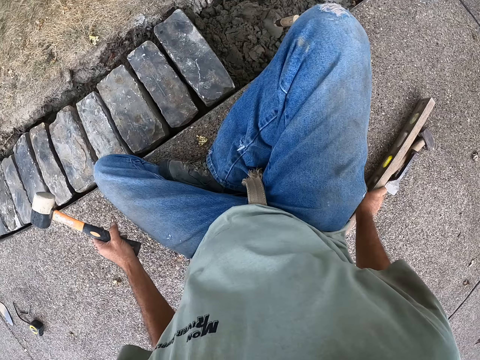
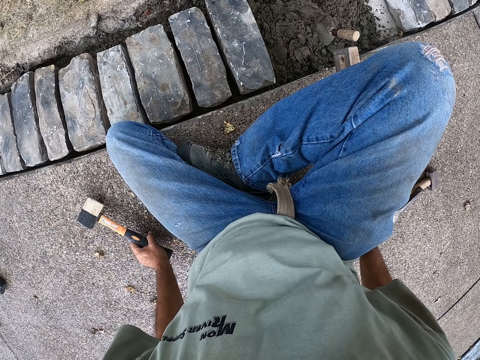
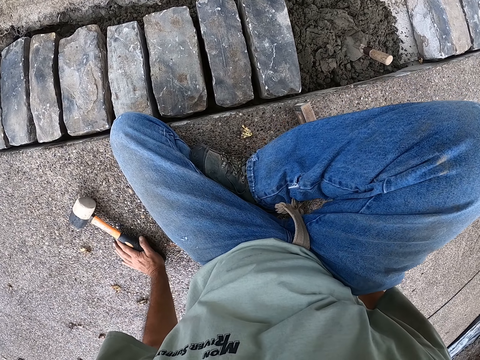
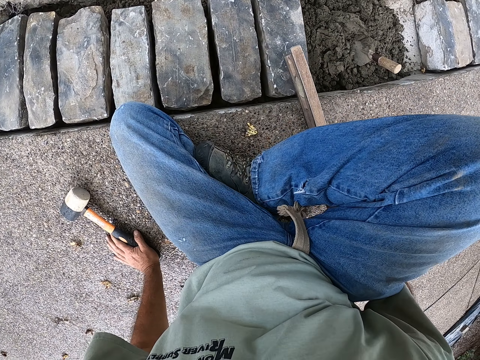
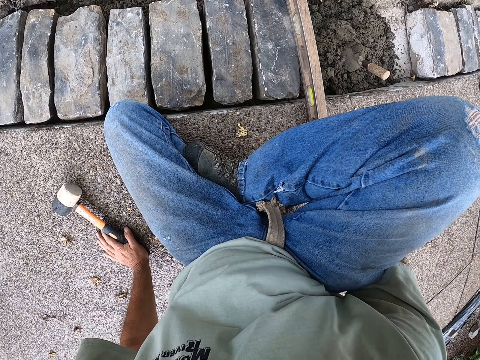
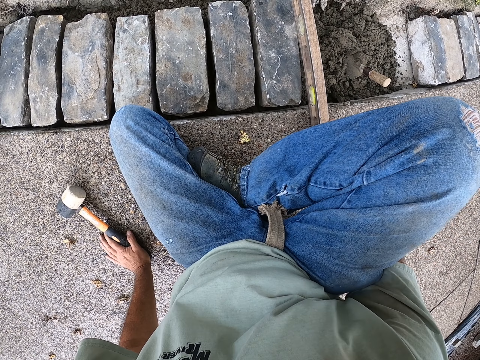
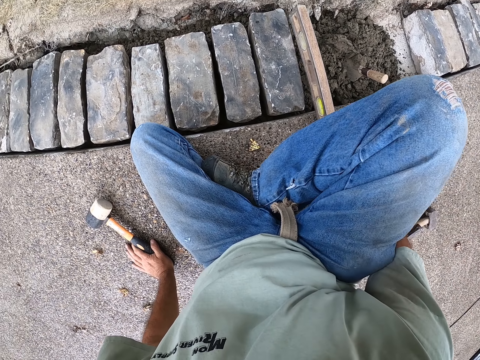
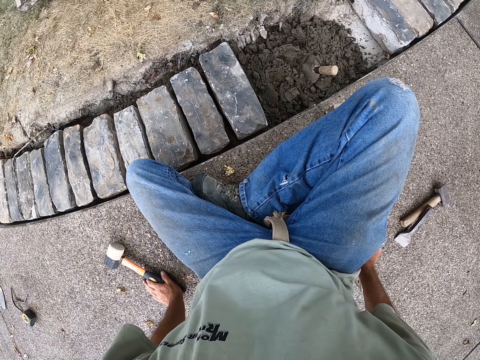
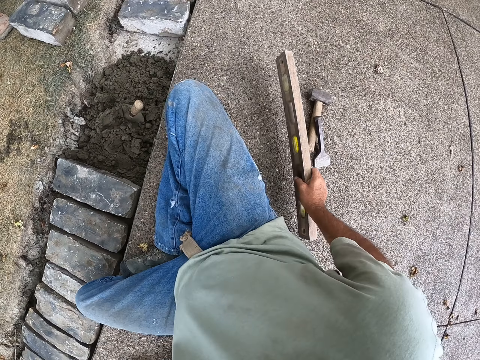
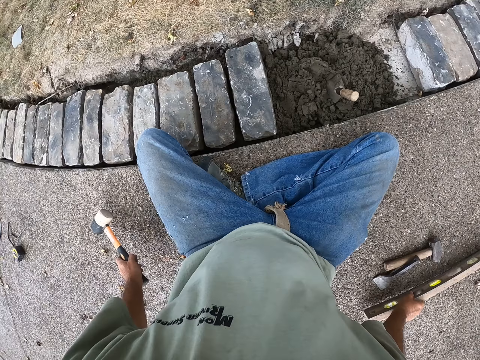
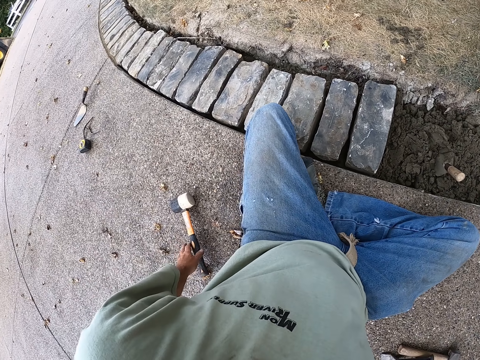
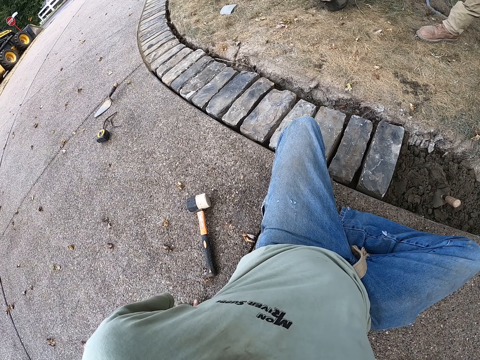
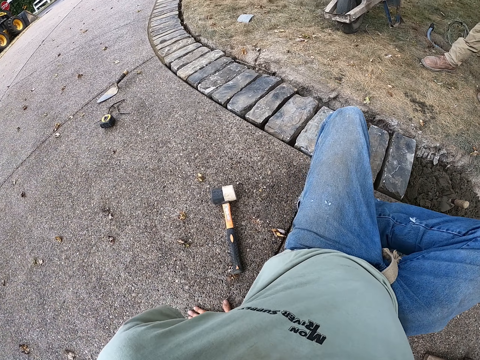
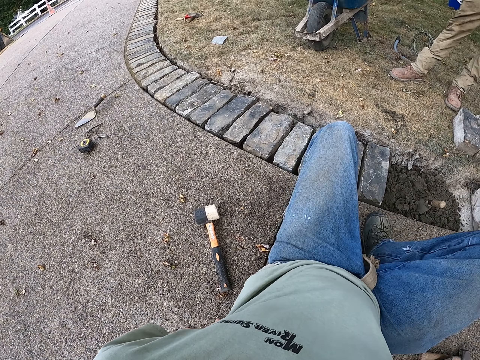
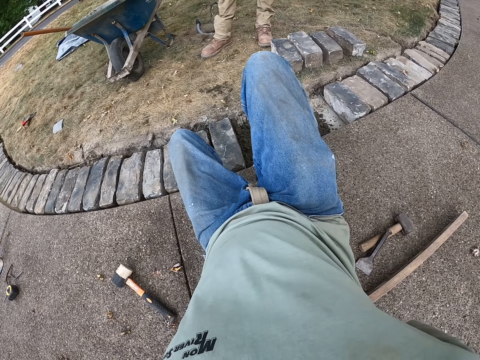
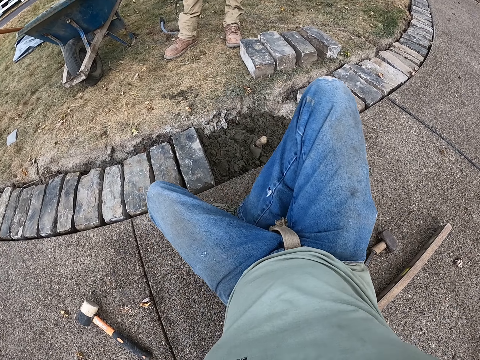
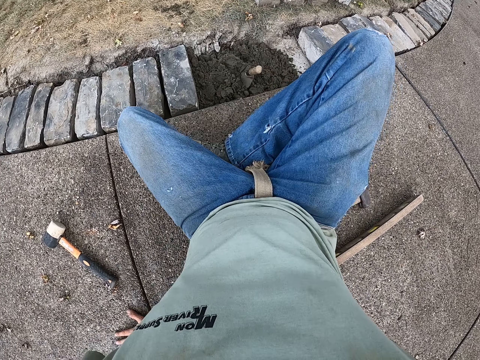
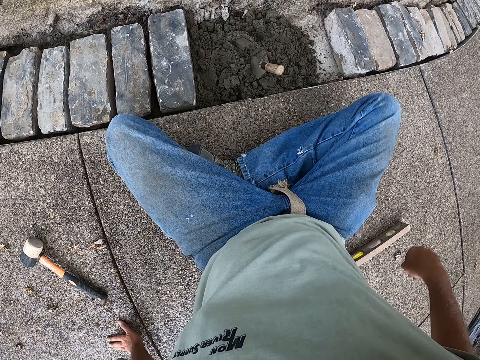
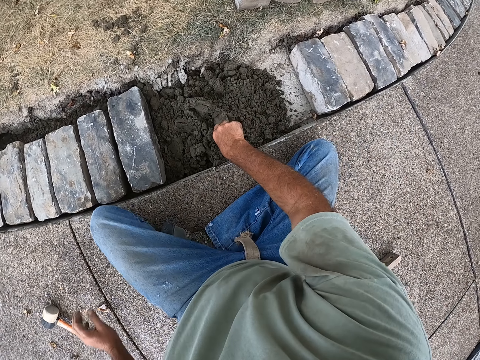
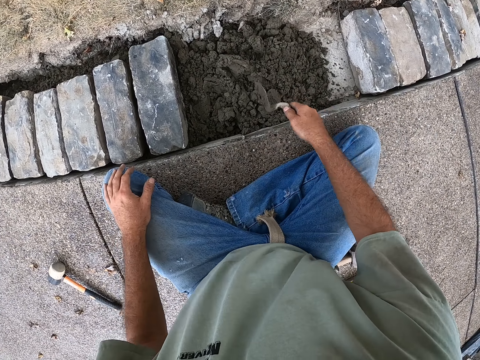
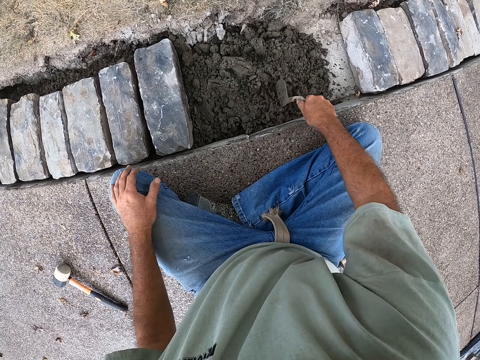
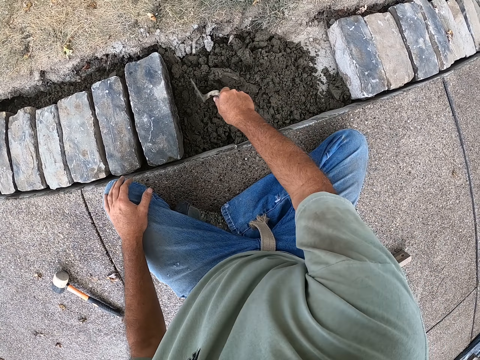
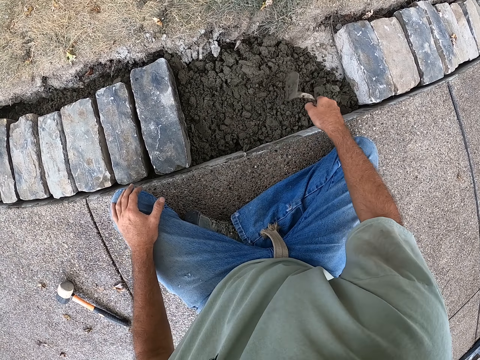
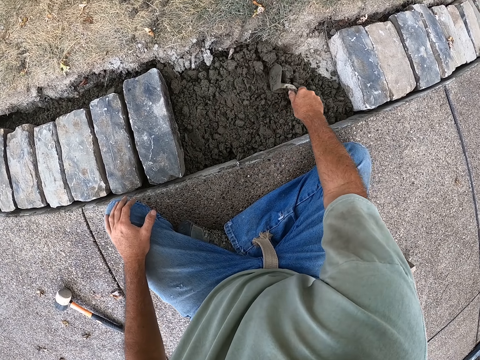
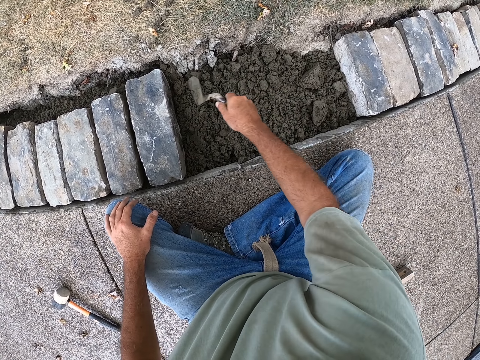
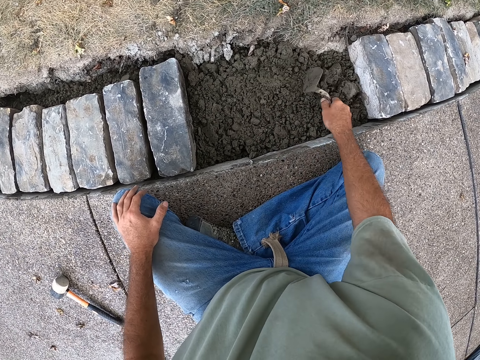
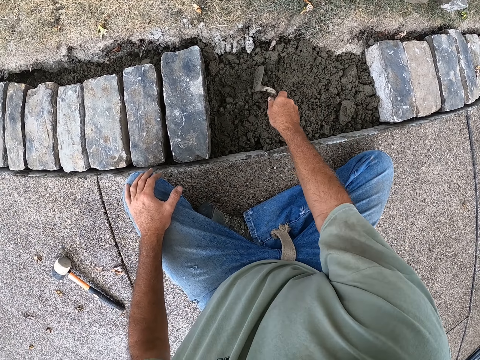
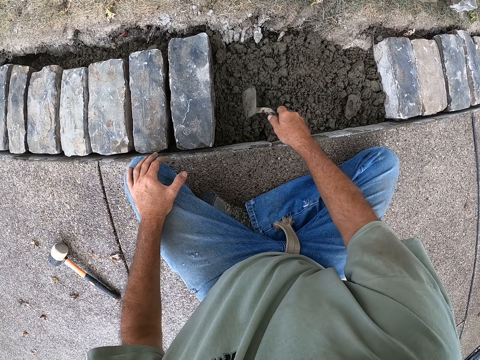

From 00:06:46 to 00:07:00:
The camera wearer holds the hammer with the left hand. They level the brick with a spirit level. They hold an object. They put the object on the brick. They put the object down. They put the hammer down. They move on the floor. They hold the trowel. They spread sand with the trowel. They mix the sand.

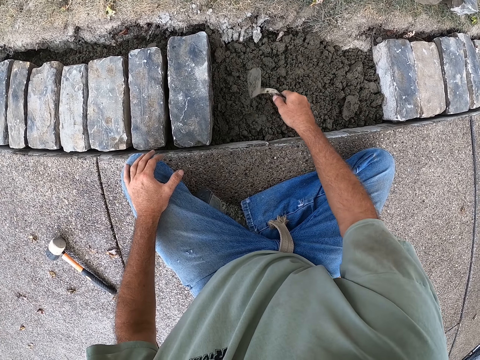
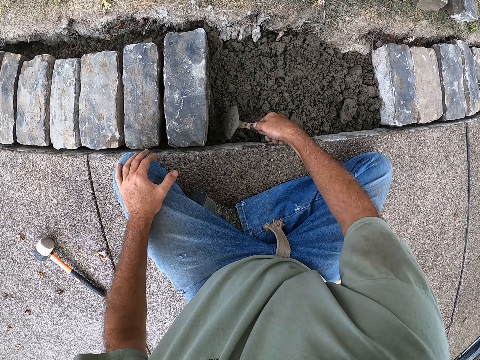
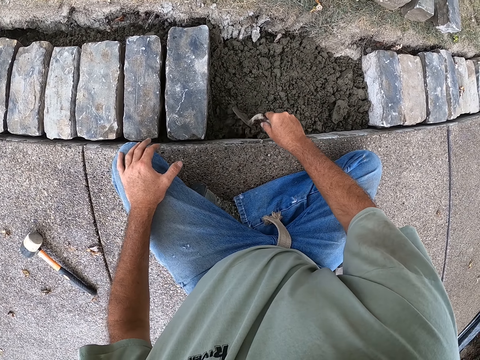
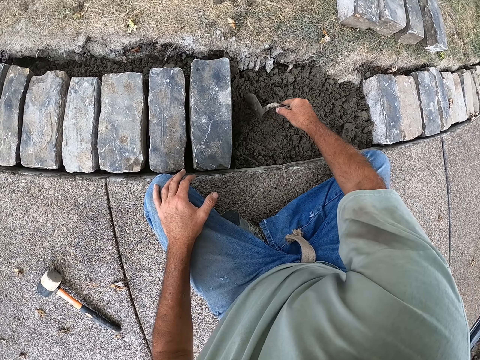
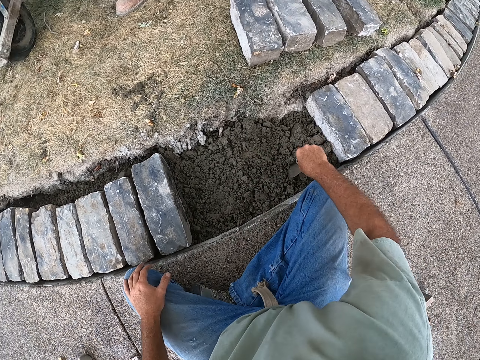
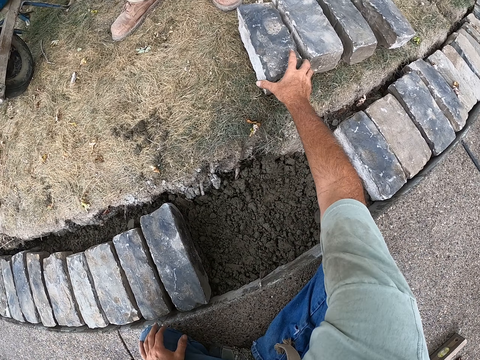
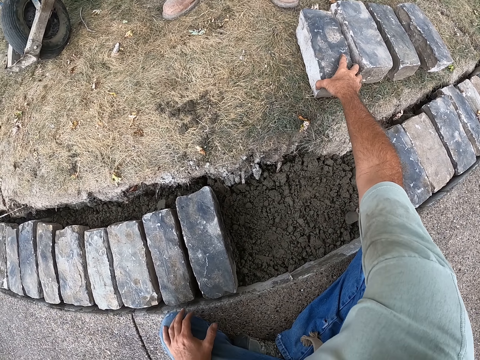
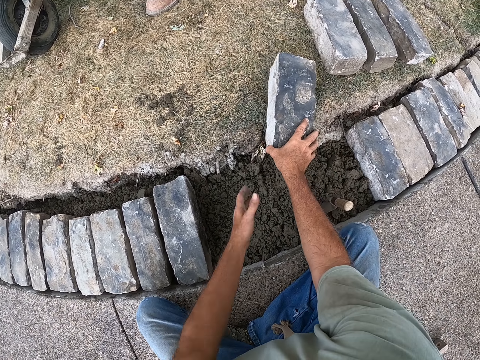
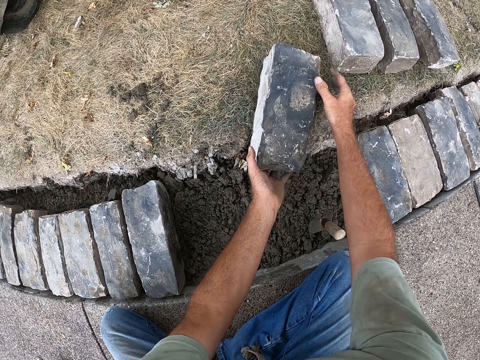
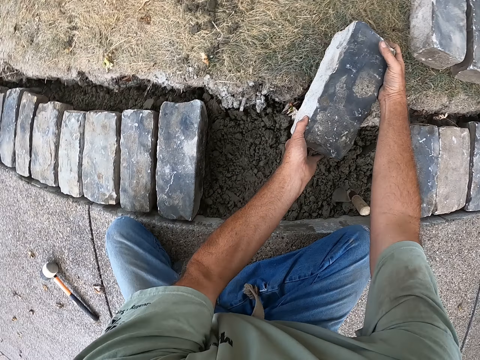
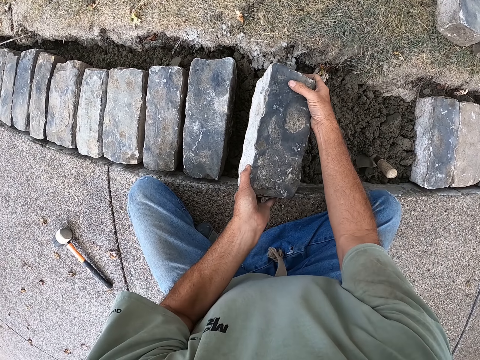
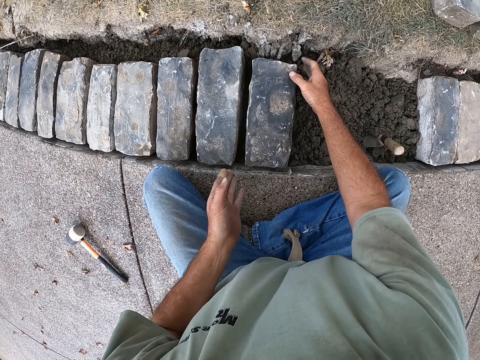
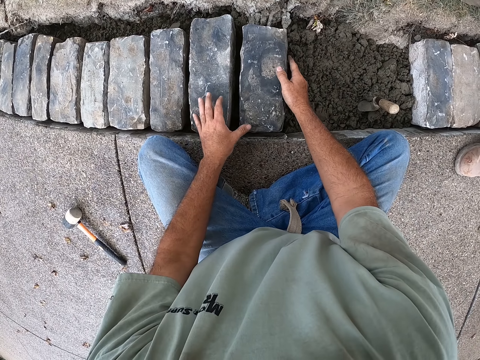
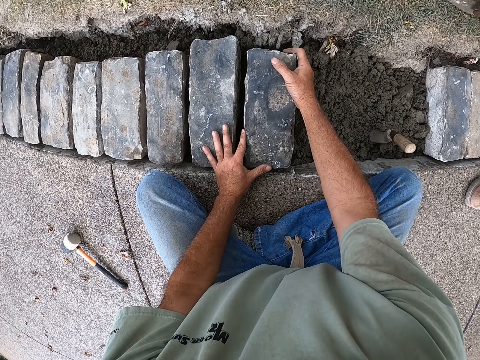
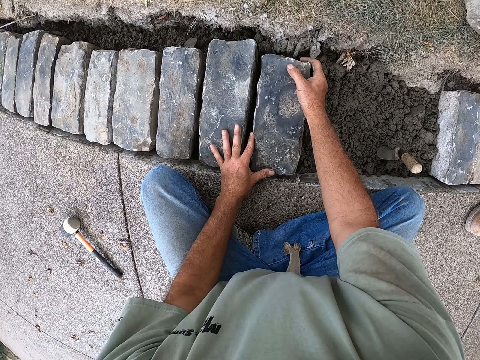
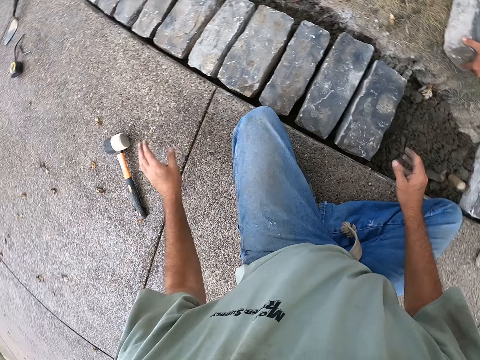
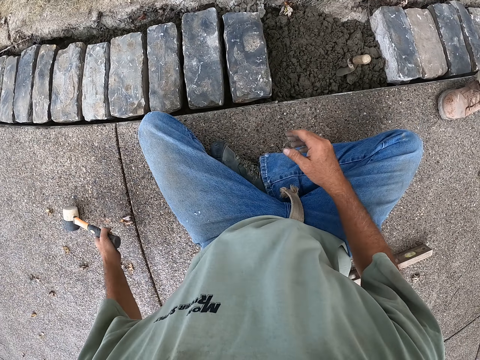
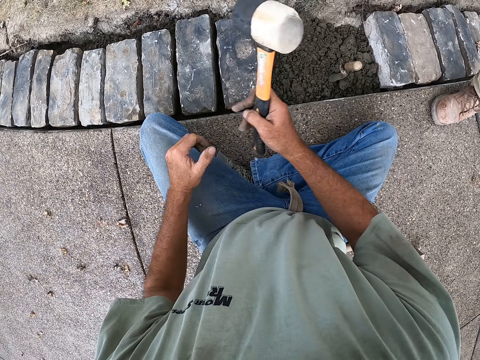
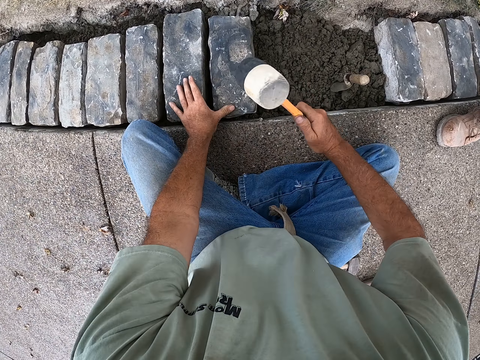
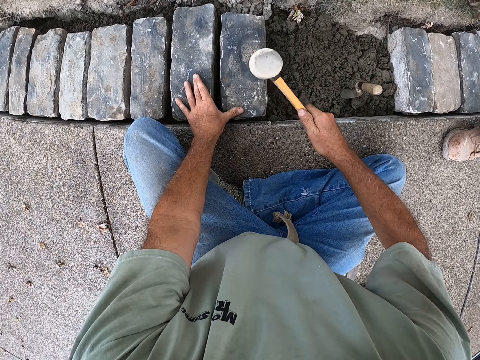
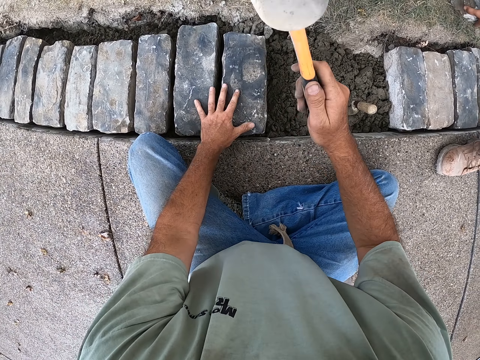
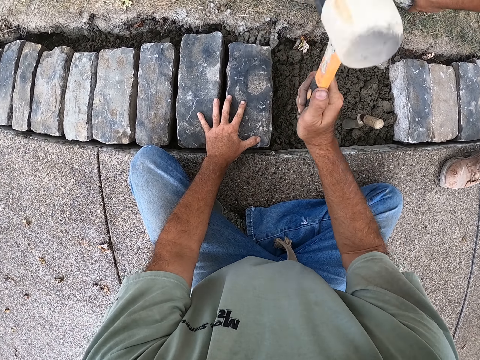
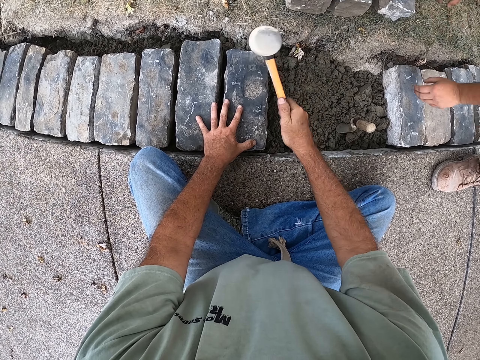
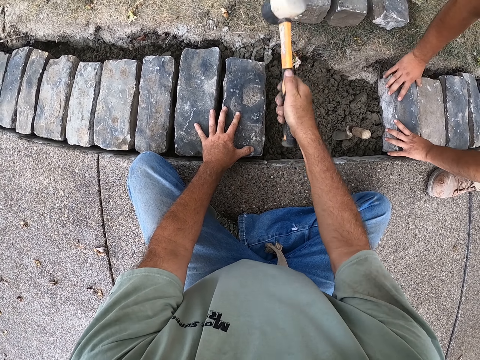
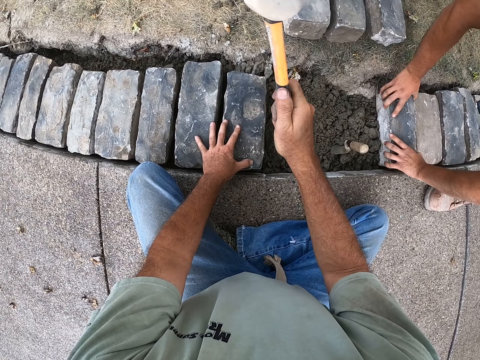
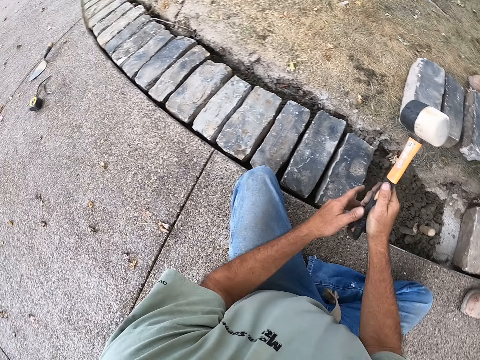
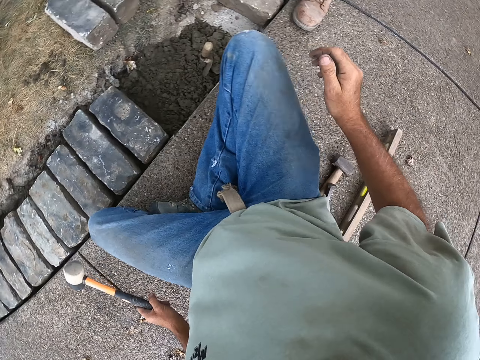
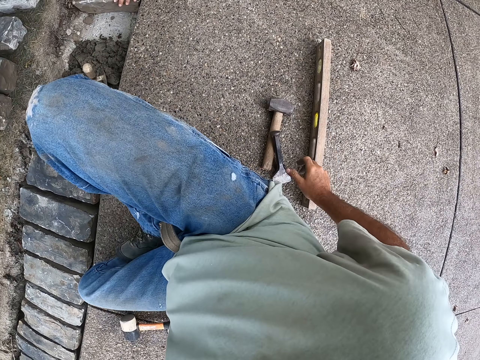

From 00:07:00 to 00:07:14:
The camera wearer puts the trowel on the sand. They pick a brick from the ground. They put the brick on the sand. They pick up the hammer. They hit the brick with a sledge hammer. They fix the brick.
